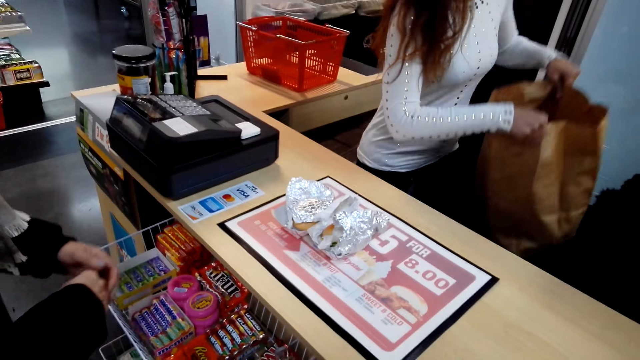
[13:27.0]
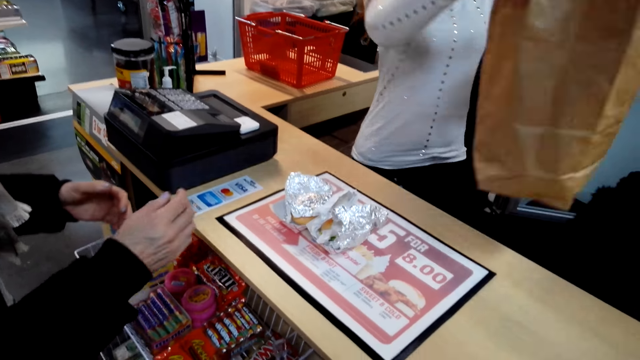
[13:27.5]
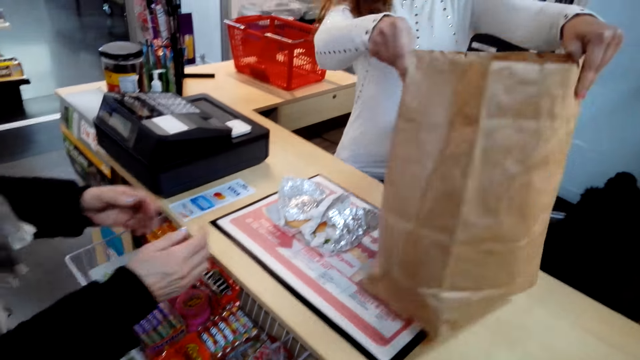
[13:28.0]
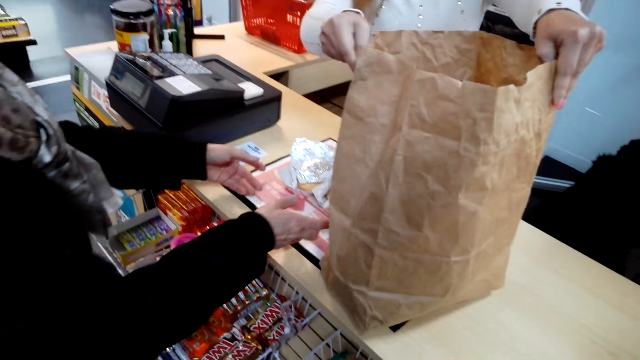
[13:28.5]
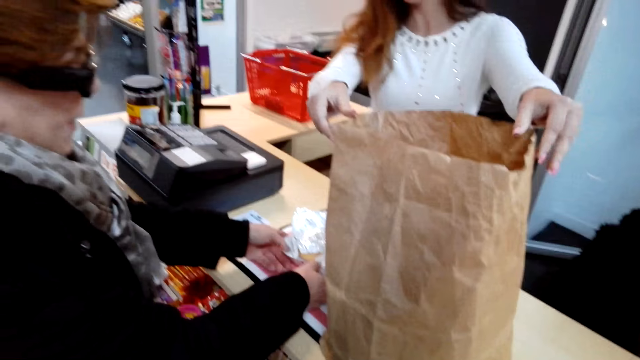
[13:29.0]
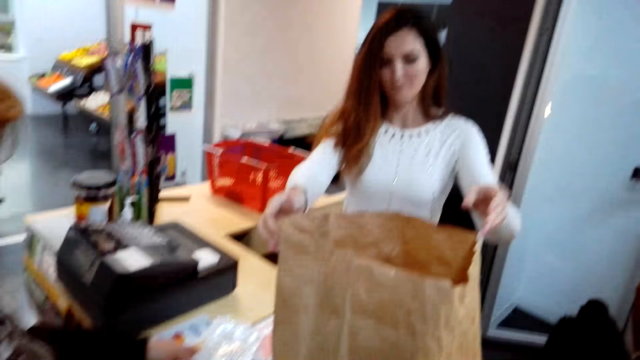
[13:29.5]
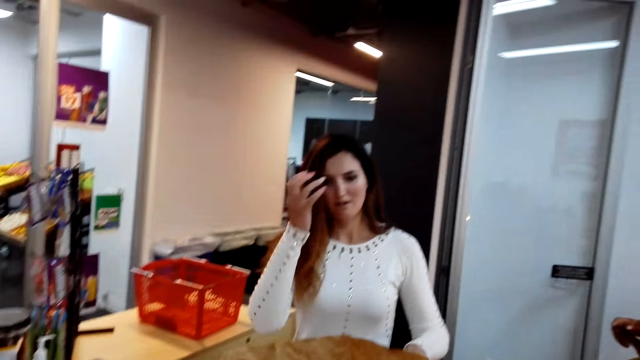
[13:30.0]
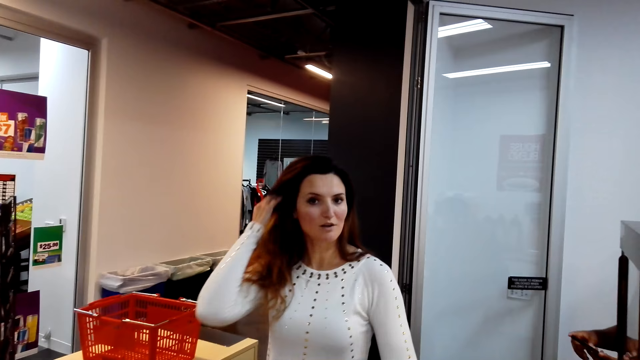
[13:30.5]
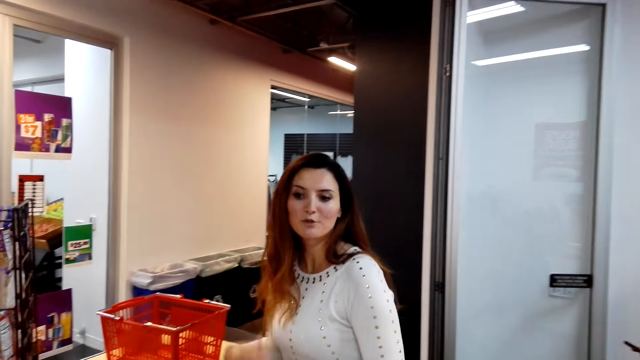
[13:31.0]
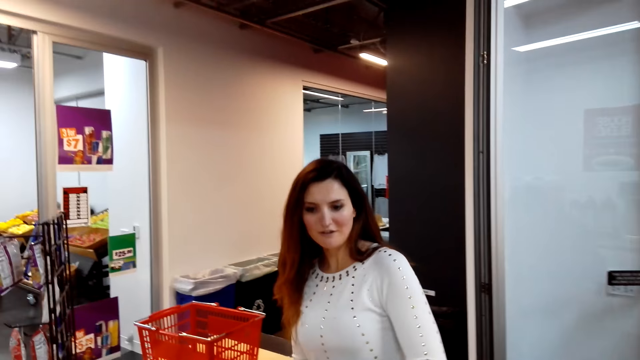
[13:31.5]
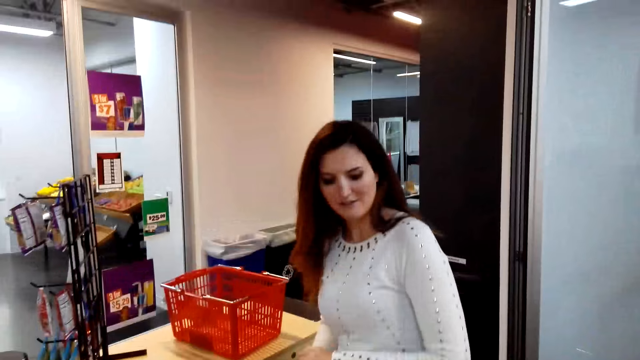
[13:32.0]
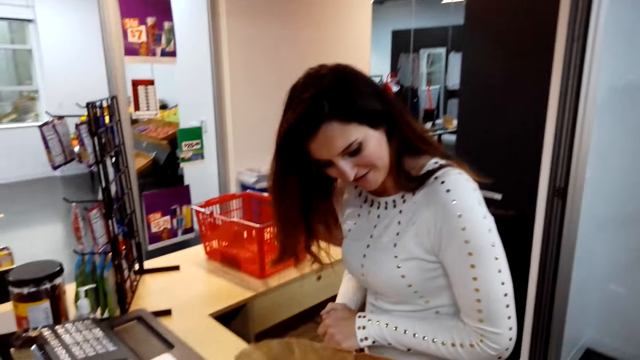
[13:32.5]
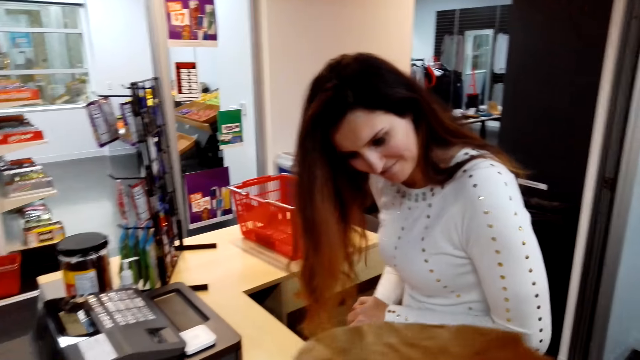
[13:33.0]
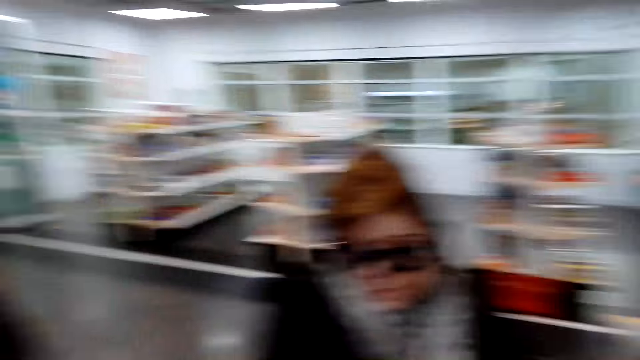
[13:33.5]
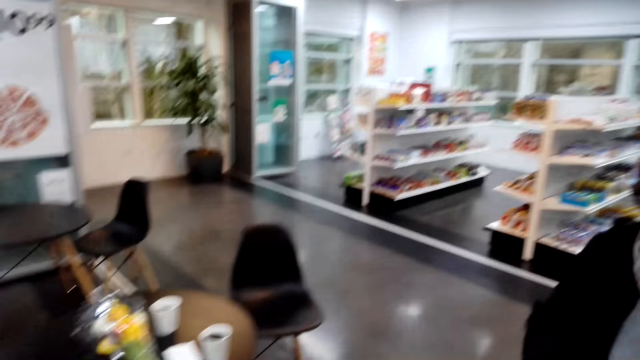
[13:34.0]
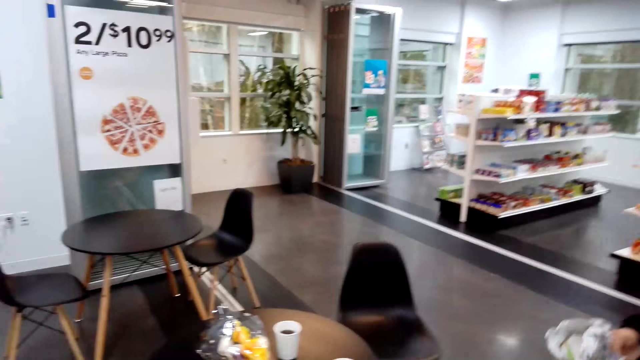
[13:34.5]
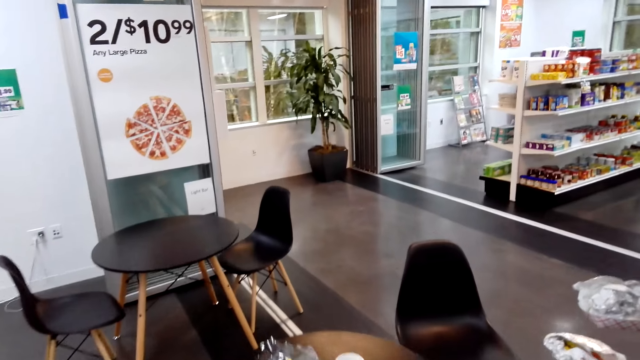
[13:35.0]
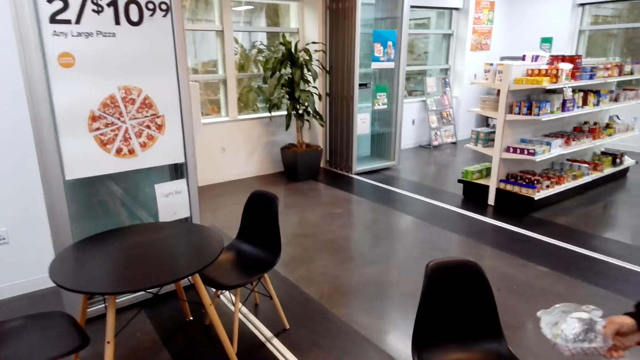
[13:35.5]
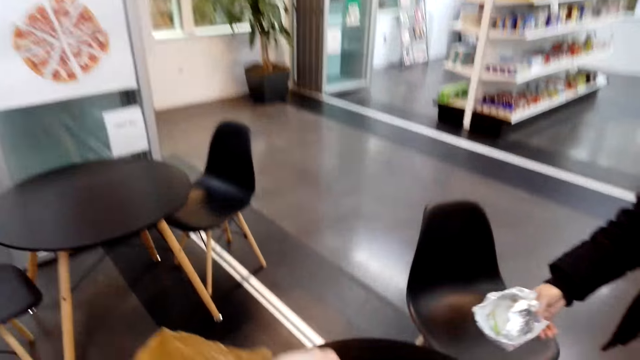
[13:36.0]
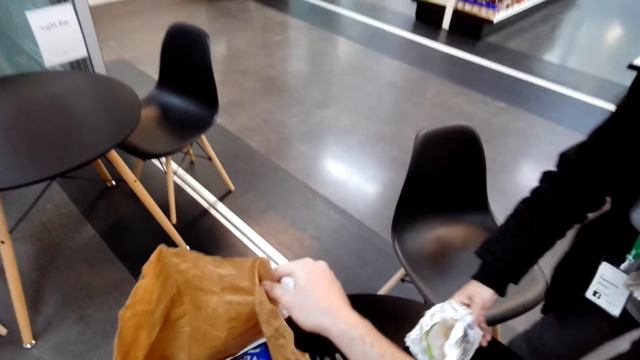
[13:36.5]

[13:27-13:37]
A cashier picks up a shopping bag. A lady picks something. The camera wearer converses with a woman and the cashier. They look around. They talk with the lady.

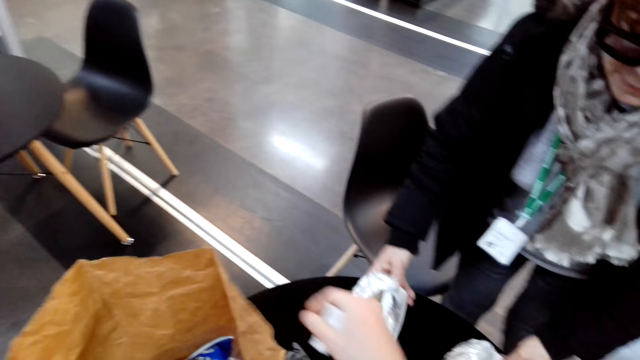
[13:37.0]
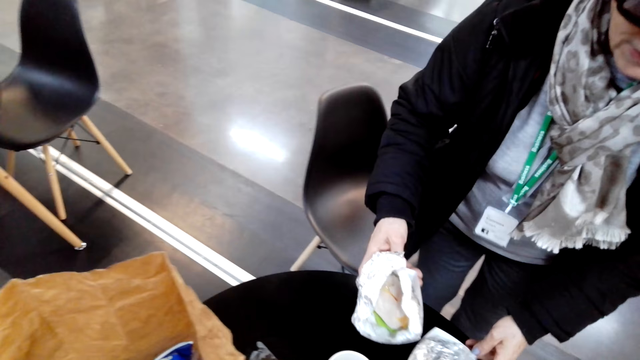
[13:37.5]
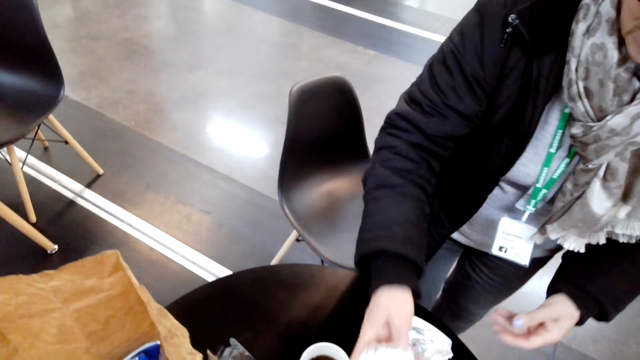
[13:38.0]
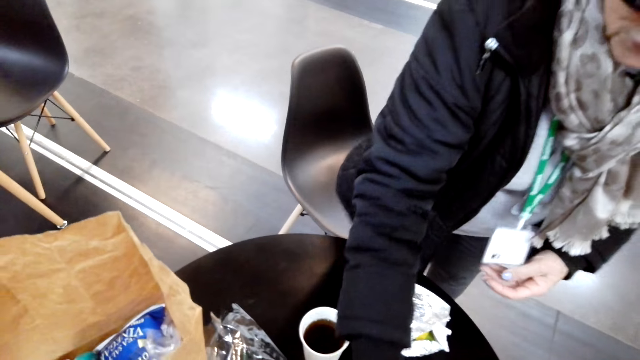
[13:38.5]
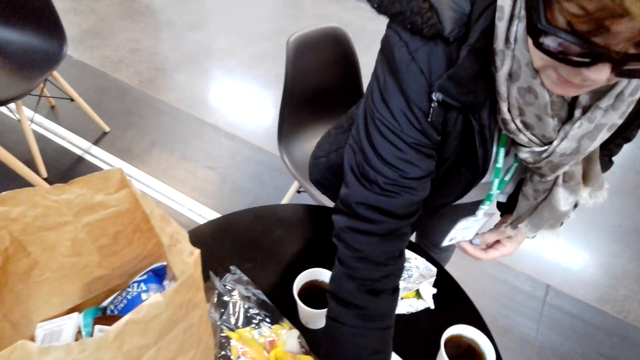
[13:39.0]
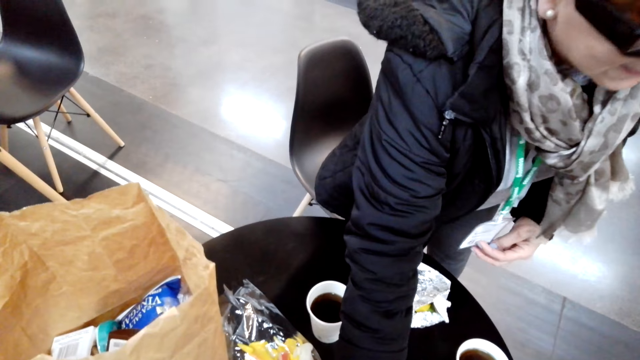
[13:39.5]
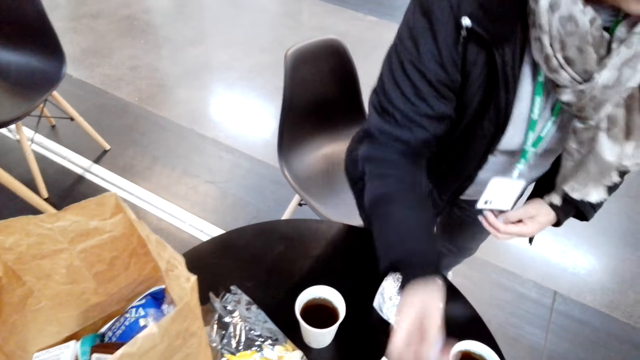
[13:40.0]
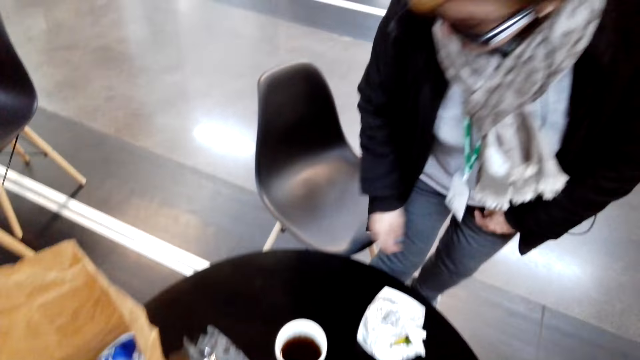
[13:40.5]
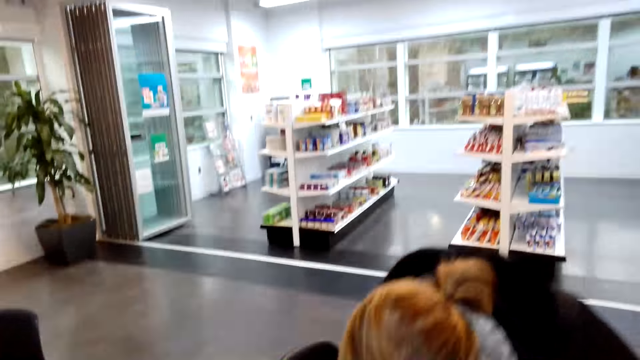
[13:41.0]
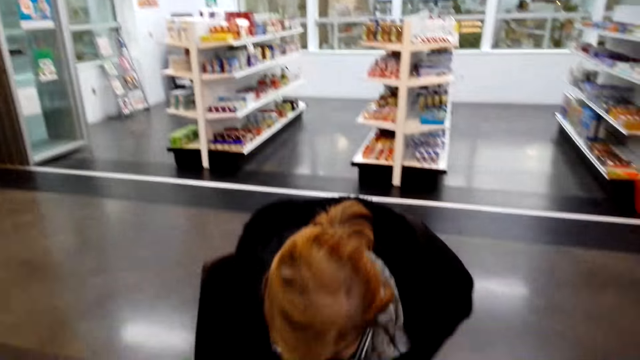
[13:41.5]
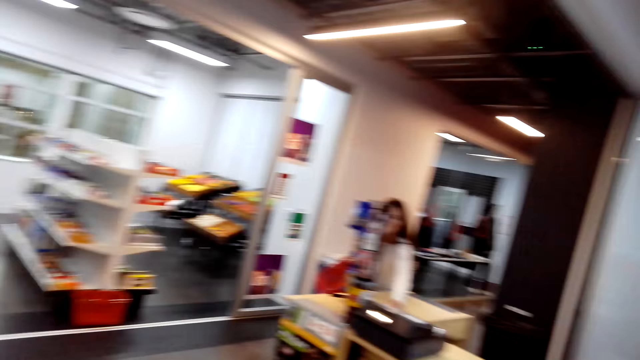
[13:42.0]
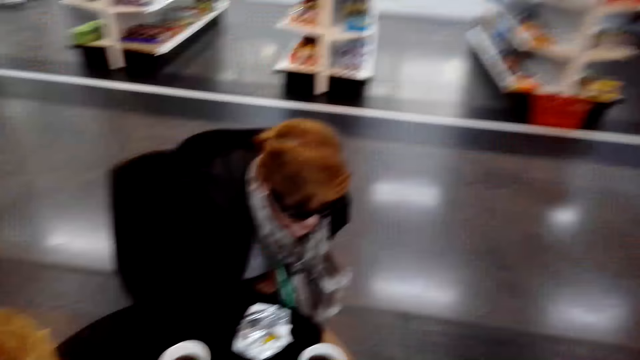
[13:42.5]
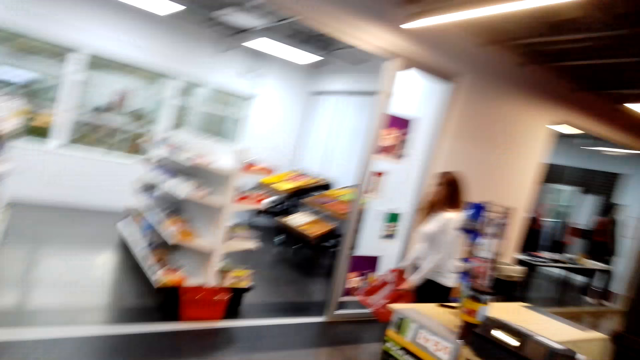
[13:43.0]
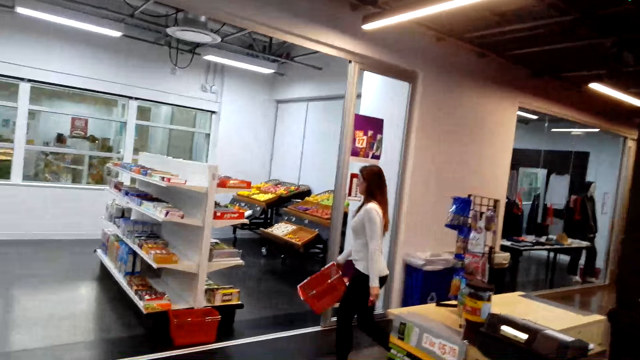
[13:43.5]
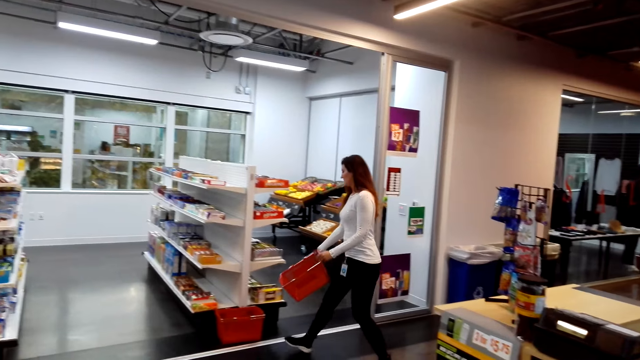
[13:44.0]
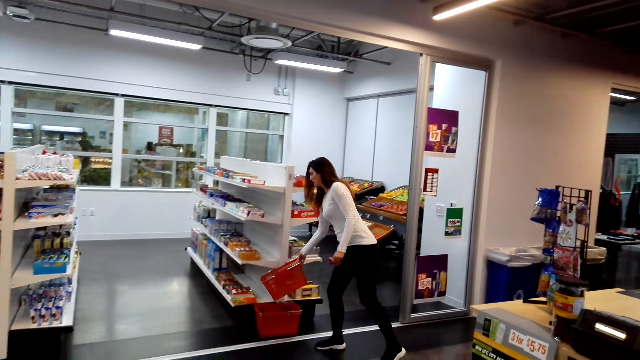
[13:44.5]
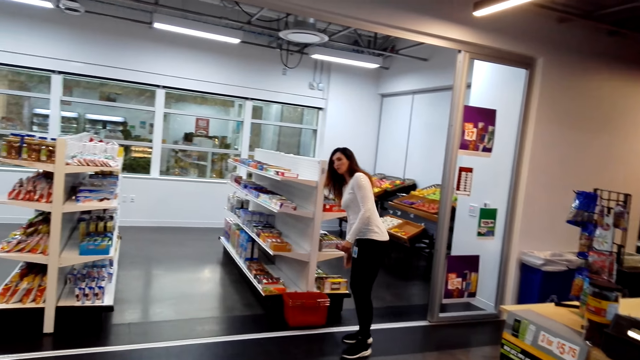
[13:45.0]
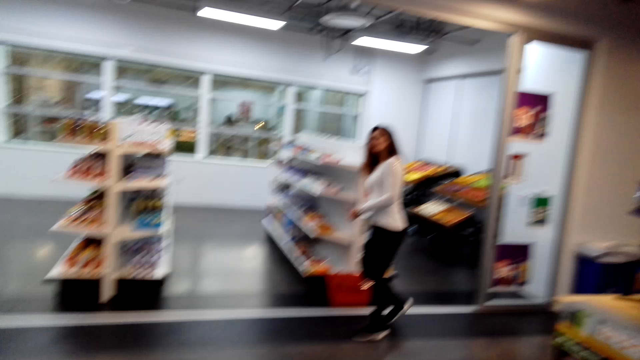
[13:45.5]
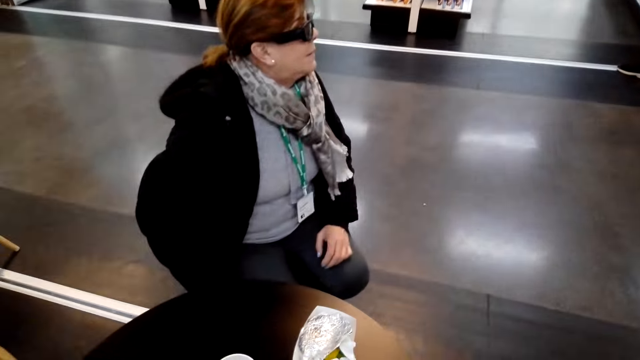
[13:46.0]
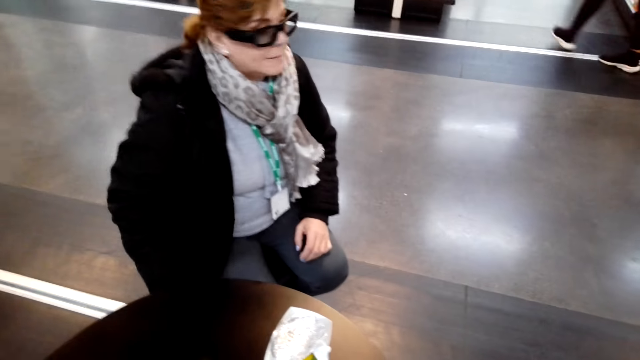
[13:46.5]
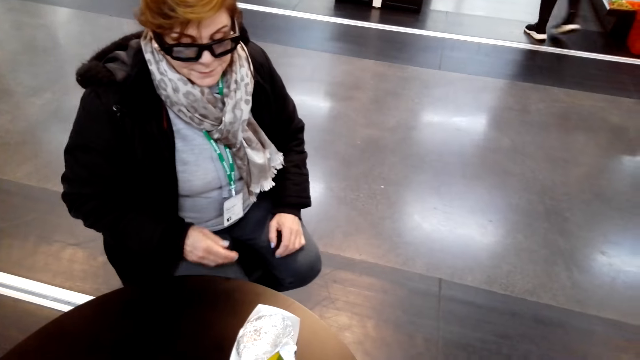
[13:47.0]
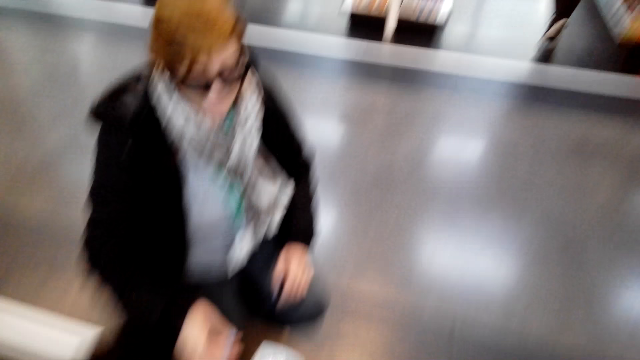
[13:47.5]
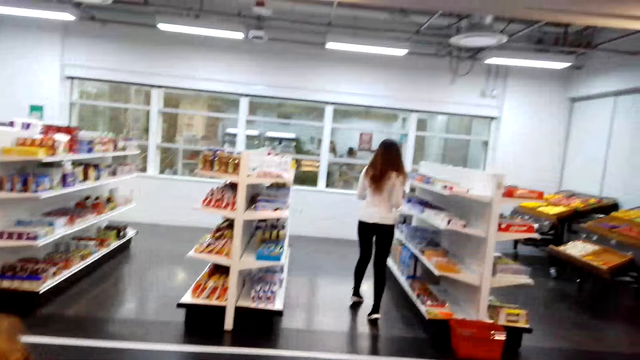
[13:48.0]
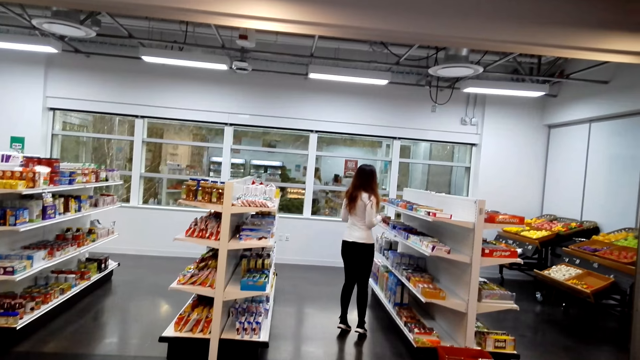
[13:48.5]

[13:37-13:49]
A lady talks with the camera wearer and puts something on the table. The camera wearer drops the food on the table. The lady talks with the camera wearer and sits down. The camera wearer talks with the lady. They look around. They talk with a lady cashier. The cashier puts a basket down. The lady walks around the room. The cashier talks with the camera wearer.
